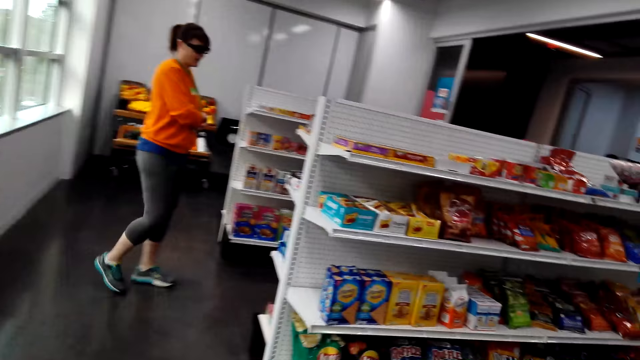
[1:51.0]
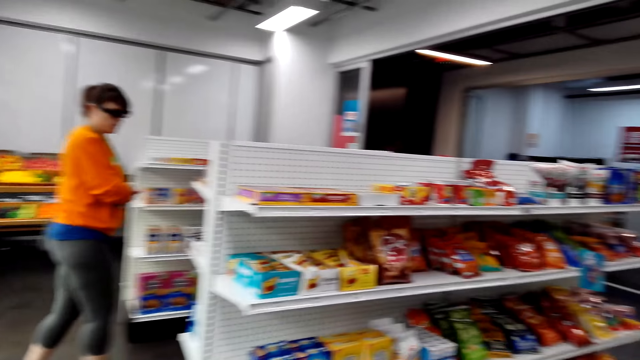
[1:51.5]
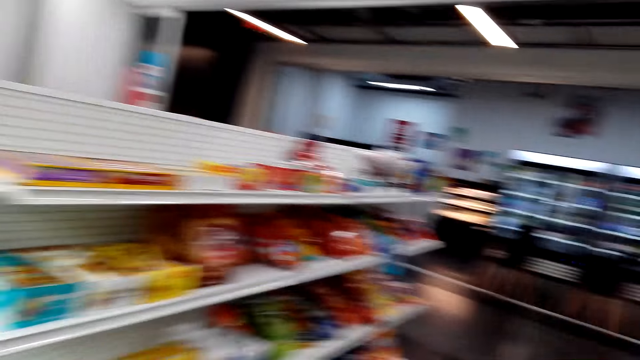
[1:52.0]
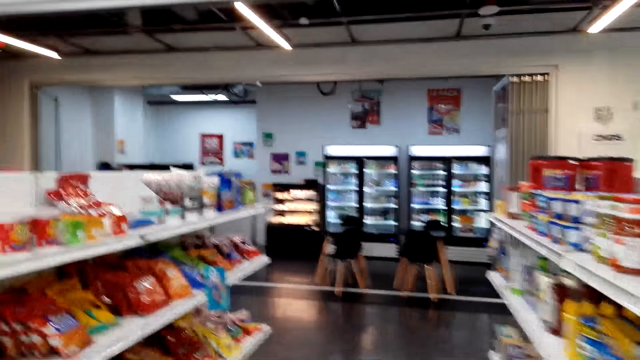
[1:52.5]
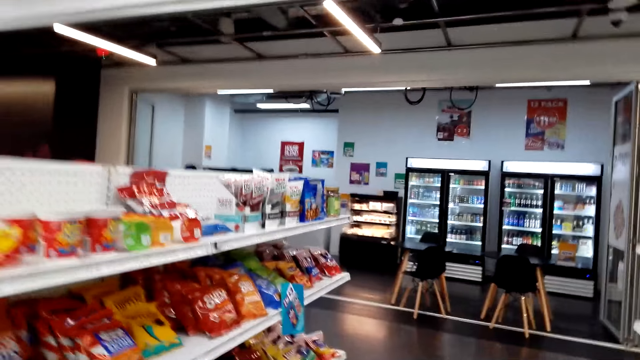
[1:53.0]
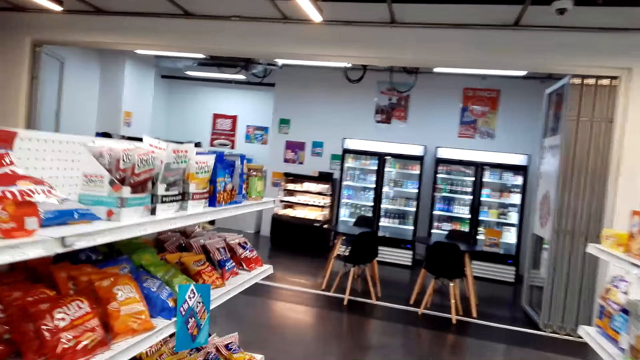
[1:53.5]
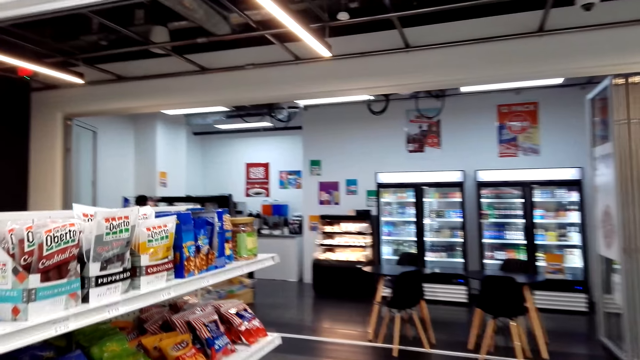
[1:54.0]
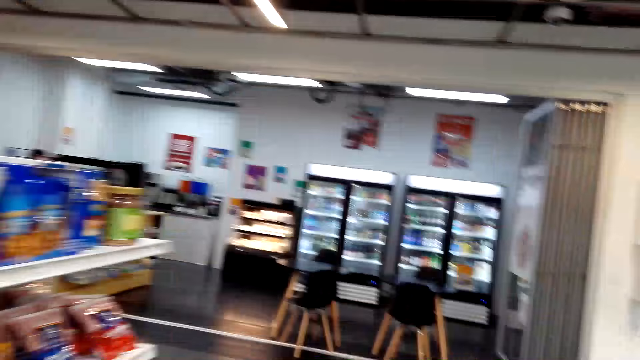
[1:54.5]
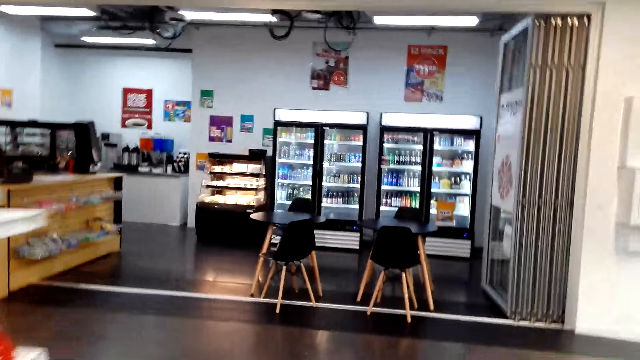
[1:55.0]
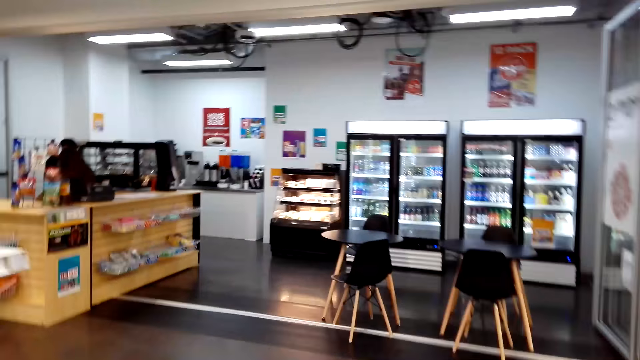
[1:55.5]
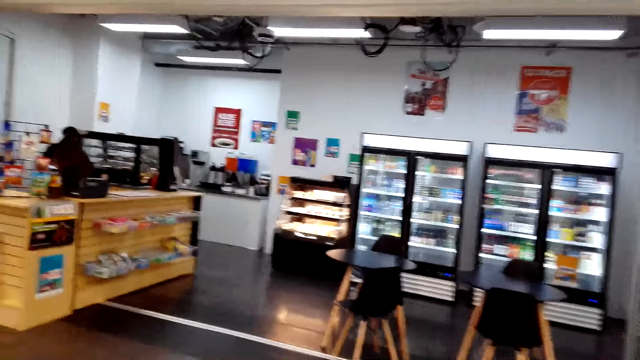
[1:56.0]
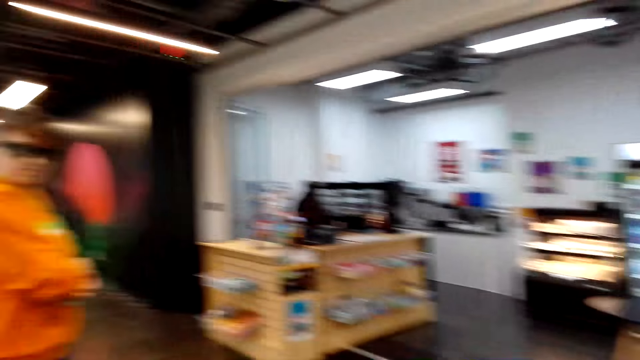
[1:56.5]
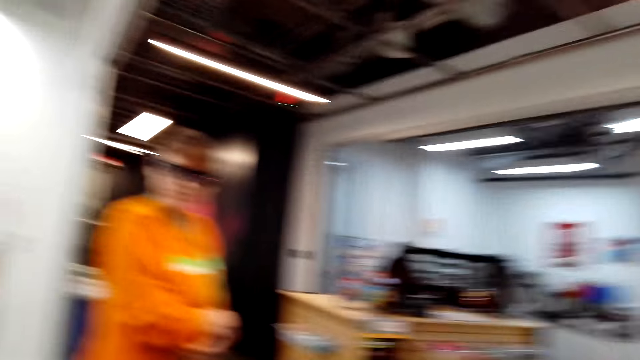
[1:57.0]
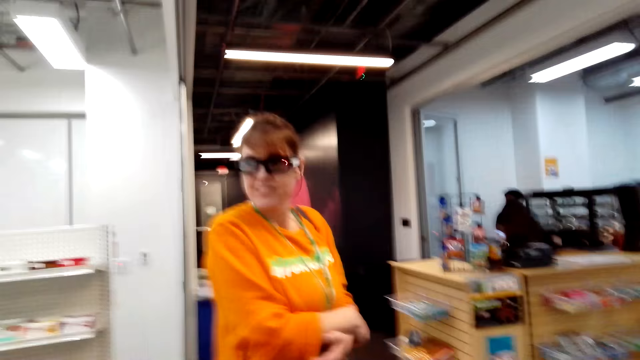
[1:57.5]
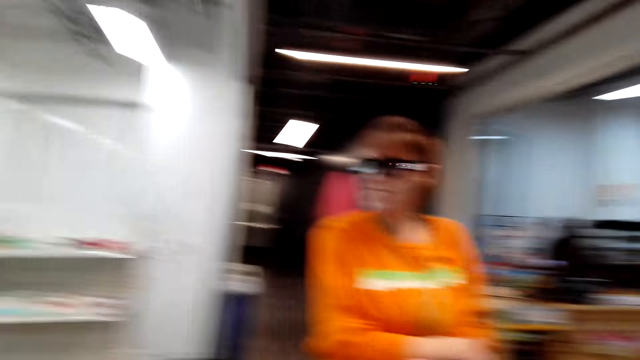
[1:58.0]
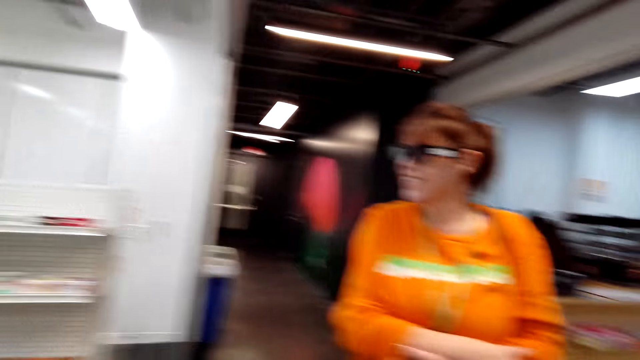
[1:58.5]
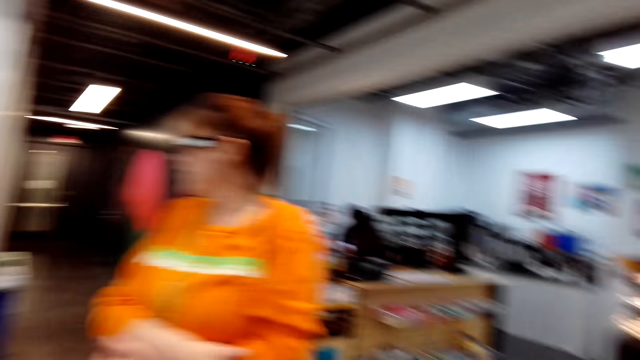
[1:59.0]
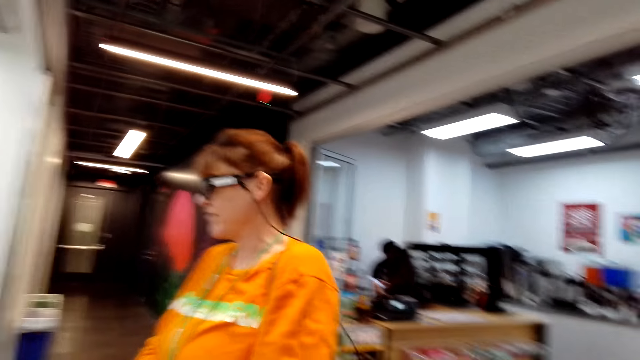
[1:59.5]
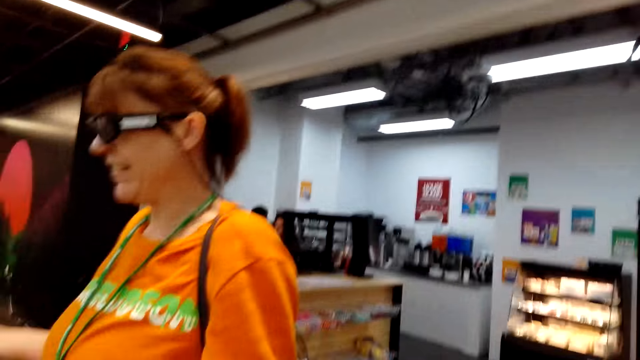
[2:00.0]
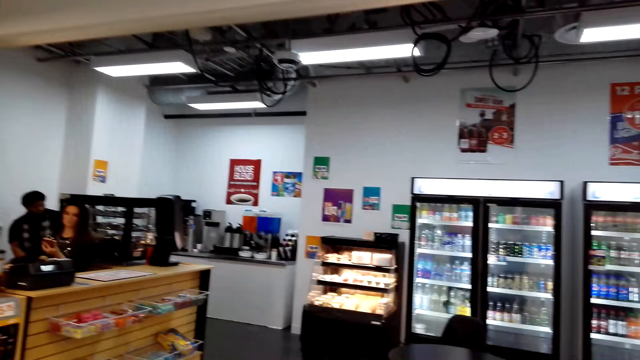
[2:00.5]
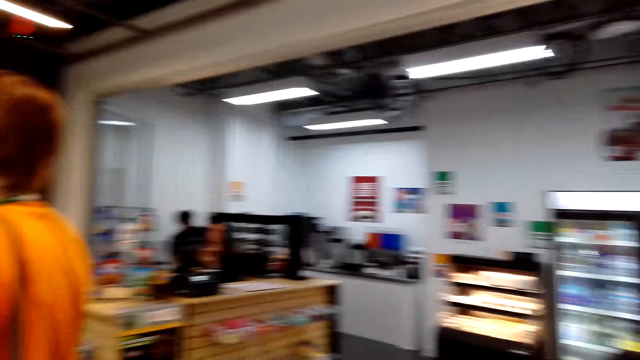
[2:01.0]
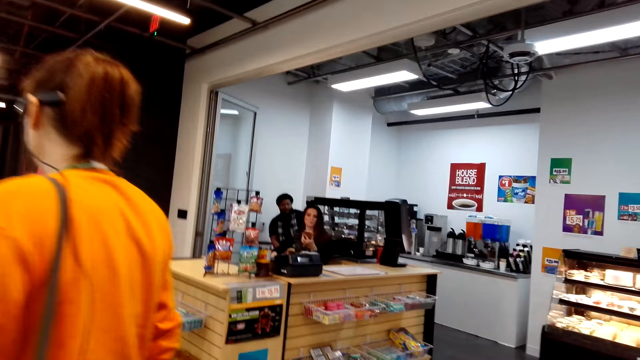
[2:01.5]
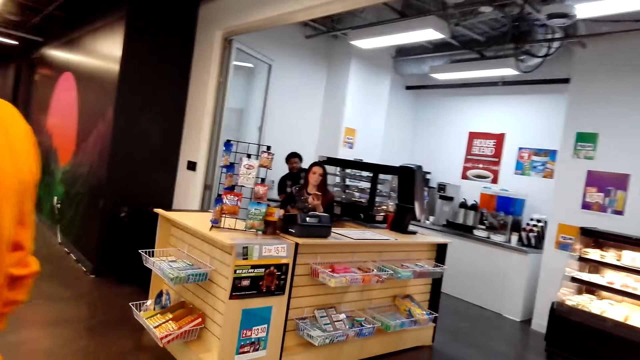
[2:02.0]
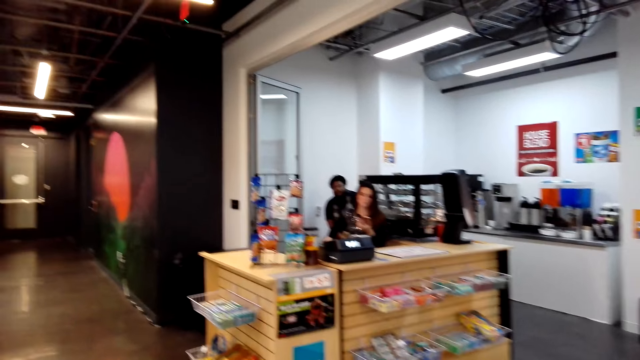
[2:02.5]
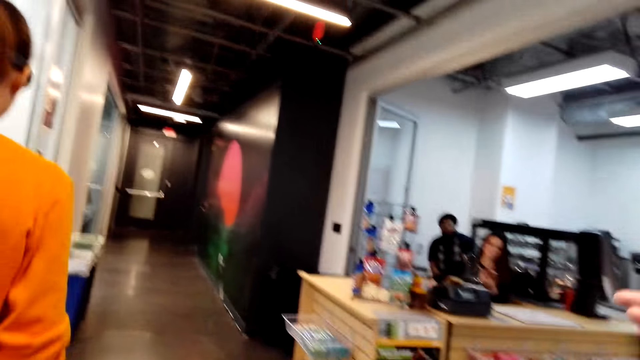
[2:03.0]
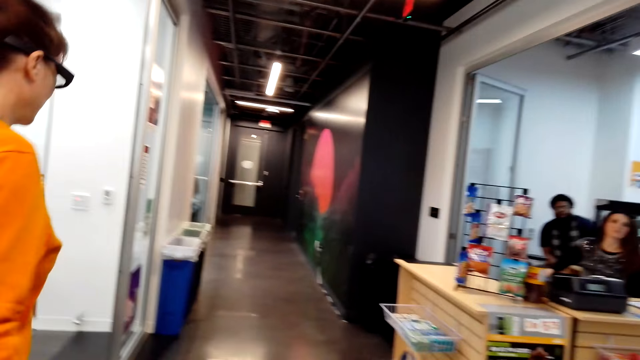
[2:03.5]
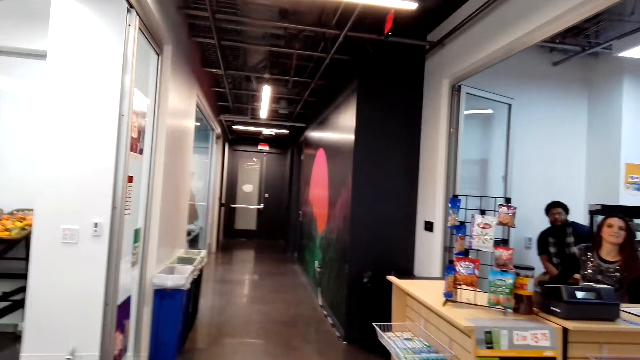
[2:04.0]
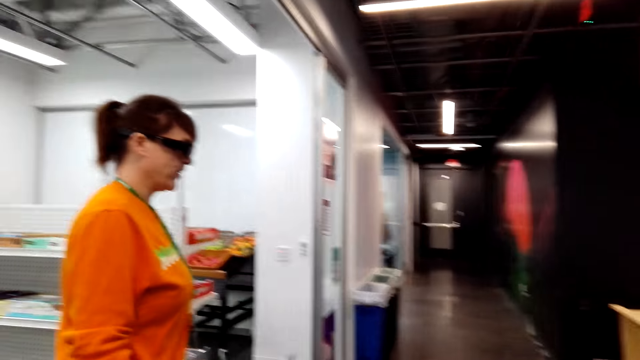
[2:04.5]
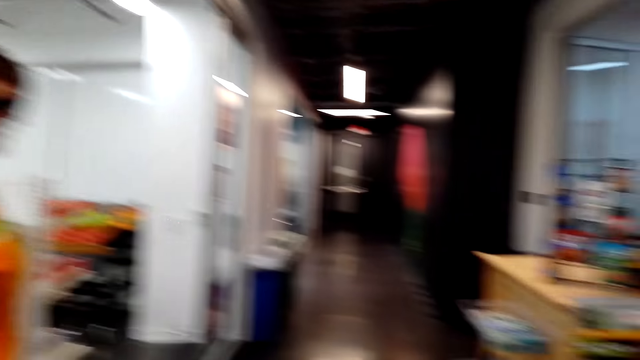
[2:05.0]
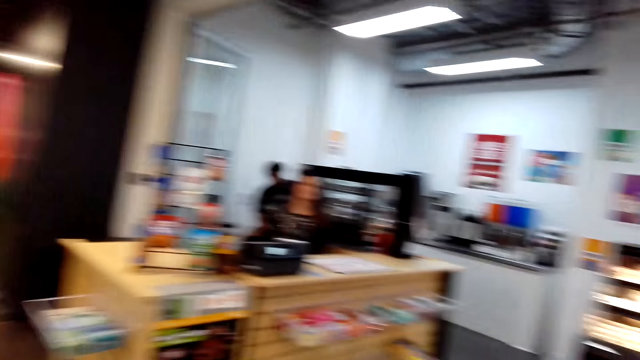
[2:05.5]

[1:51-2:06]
A woman walks around. The camera wearer walks around. She converses. She points her hand towards the cashier.

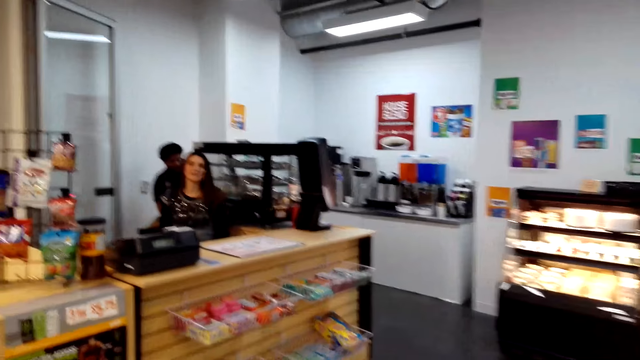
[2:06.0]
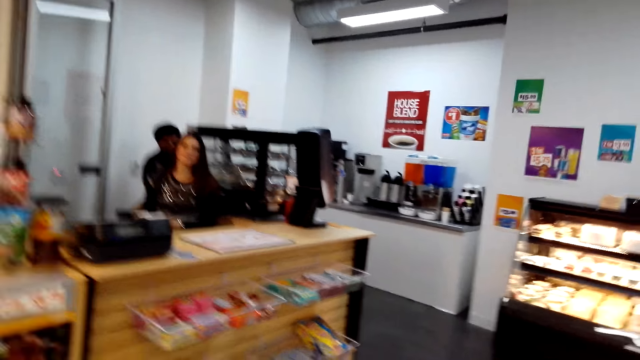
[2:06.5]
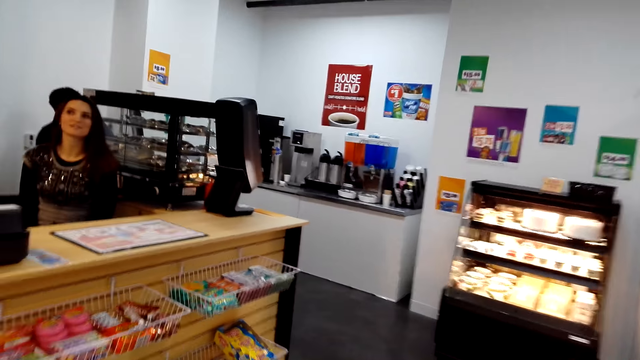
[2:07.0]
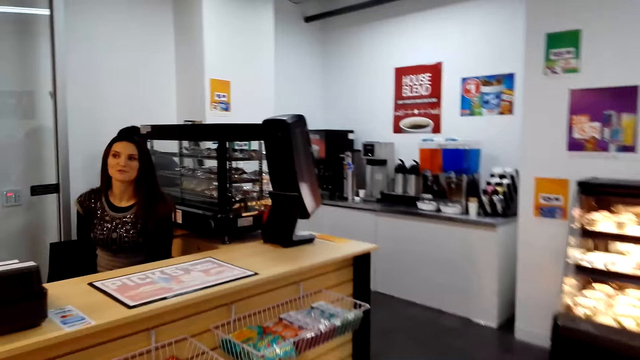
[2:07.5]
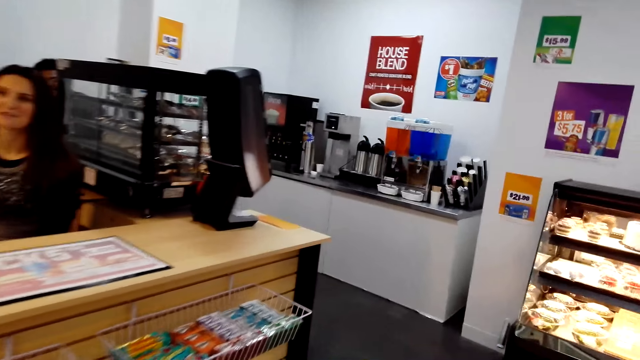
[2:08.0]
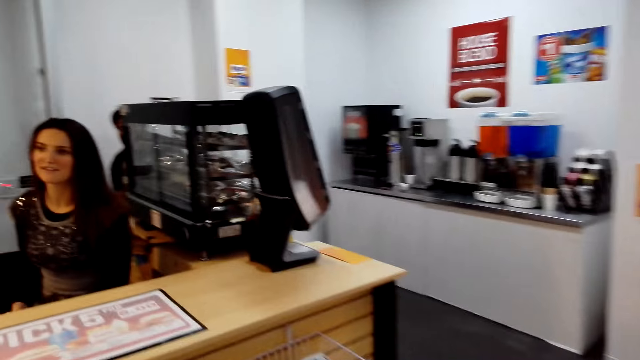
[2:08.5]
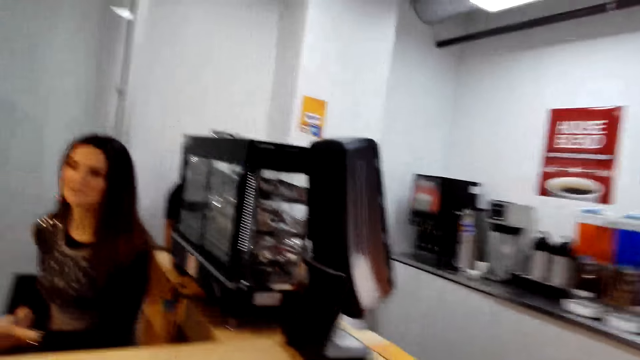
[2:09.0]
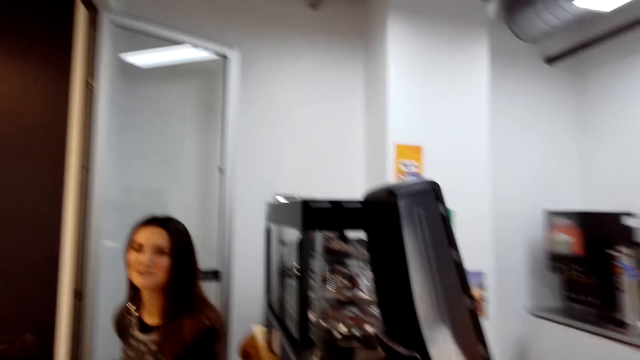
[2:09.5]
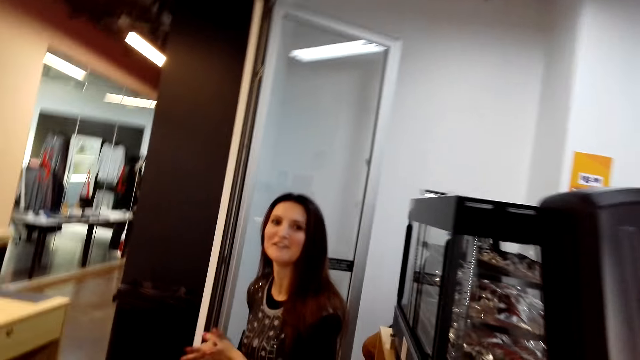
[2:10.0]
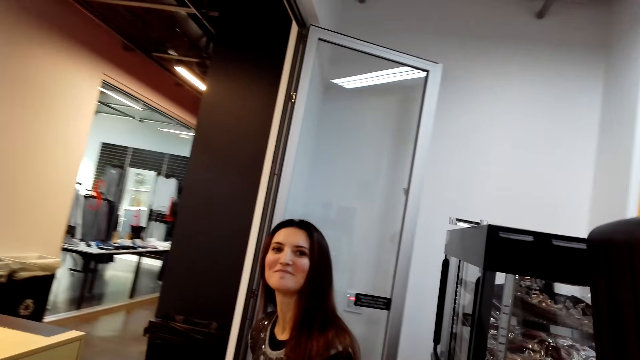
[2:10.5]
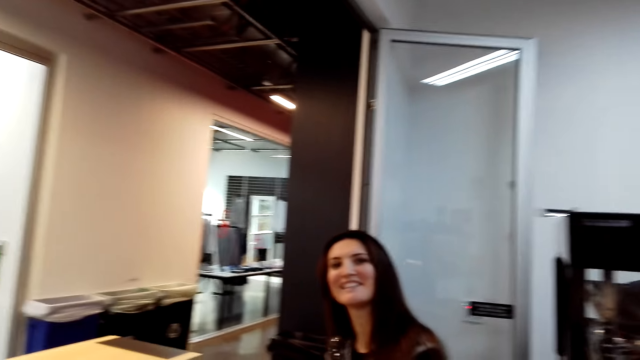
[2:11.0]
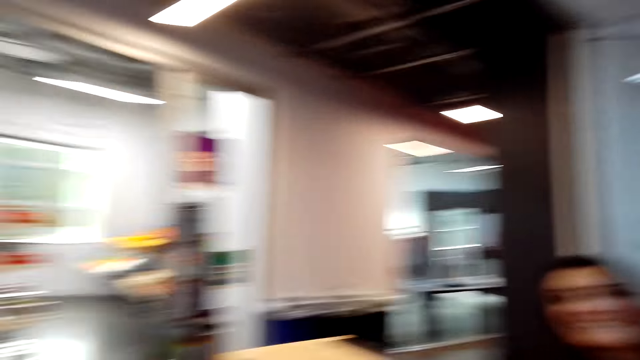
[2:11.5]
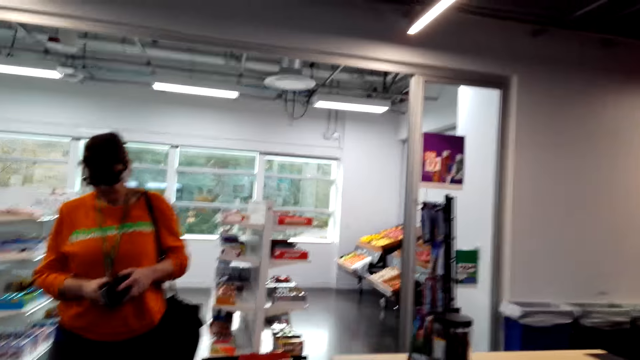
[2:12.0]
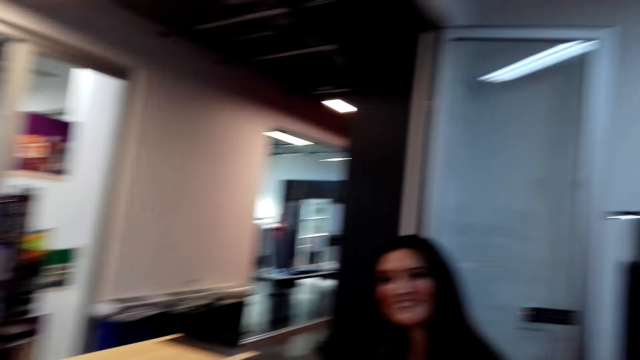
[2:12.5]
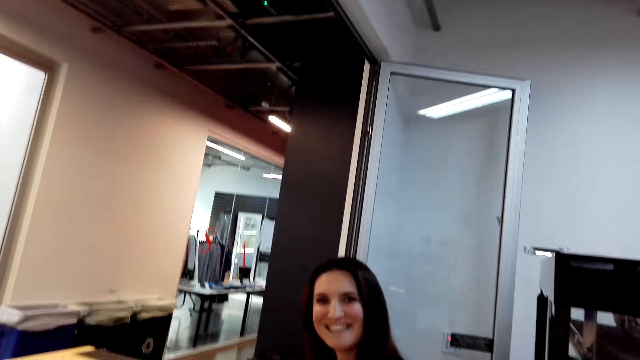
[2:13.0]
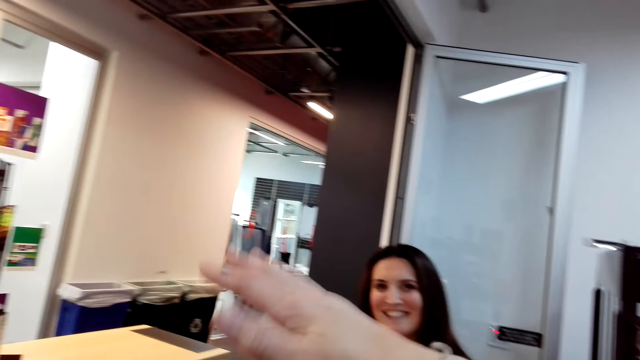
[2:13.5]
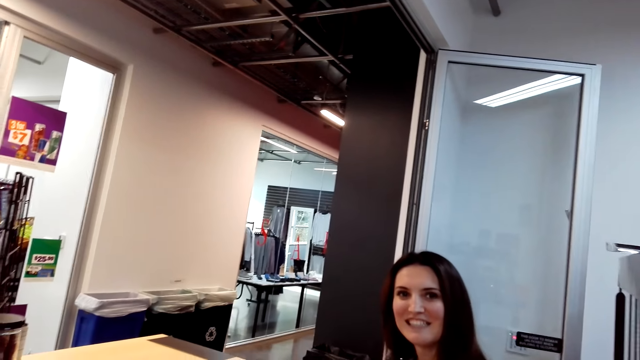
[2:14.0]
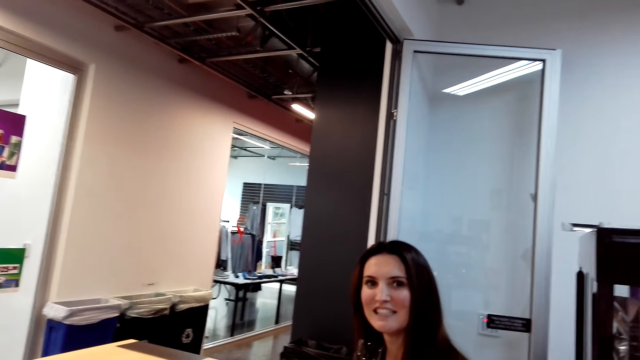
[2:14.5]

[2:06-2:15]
The camera wearer walks towards the cashier. A woman converses. The camera wearer shakes her hand.
